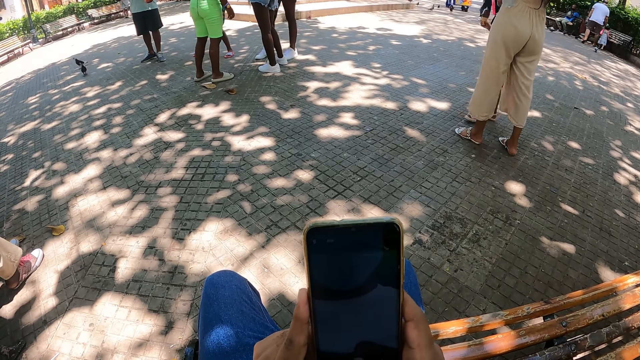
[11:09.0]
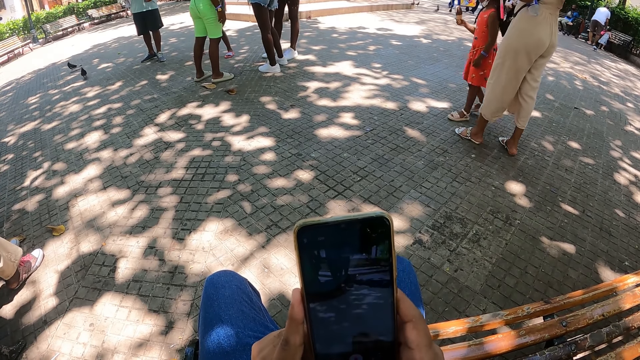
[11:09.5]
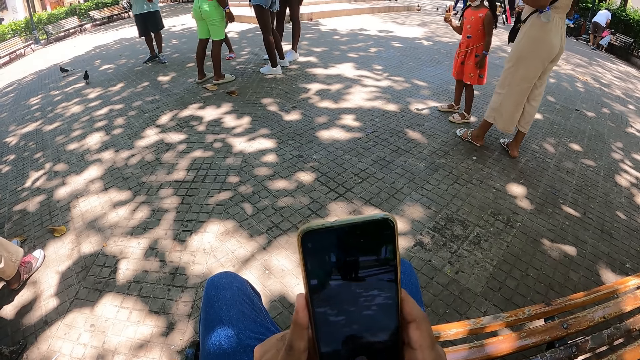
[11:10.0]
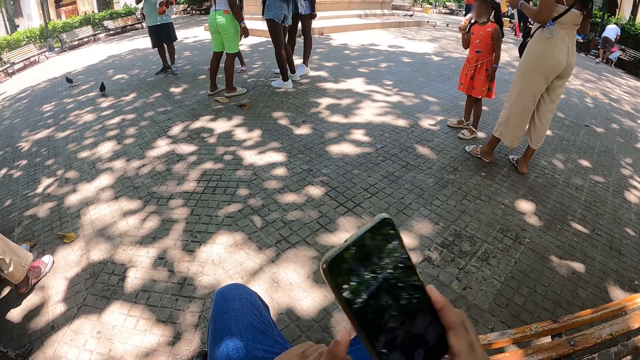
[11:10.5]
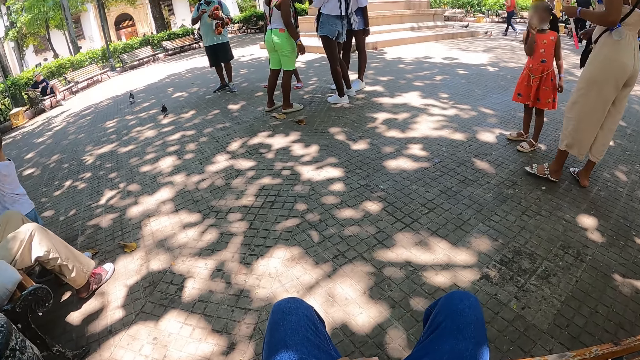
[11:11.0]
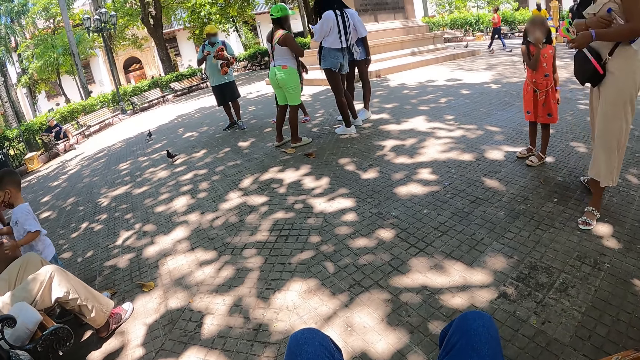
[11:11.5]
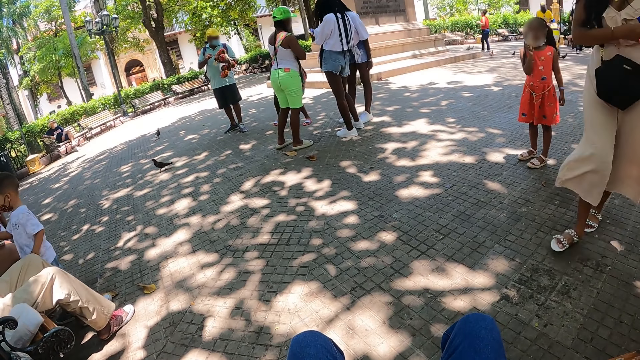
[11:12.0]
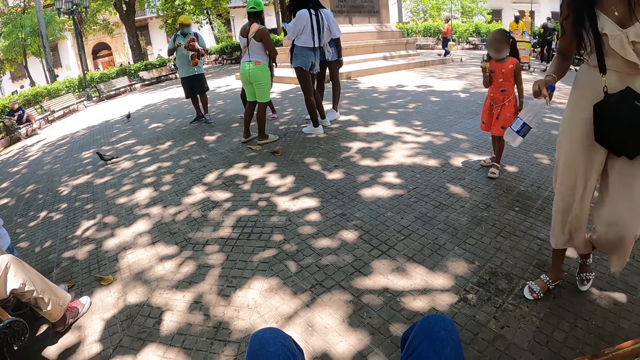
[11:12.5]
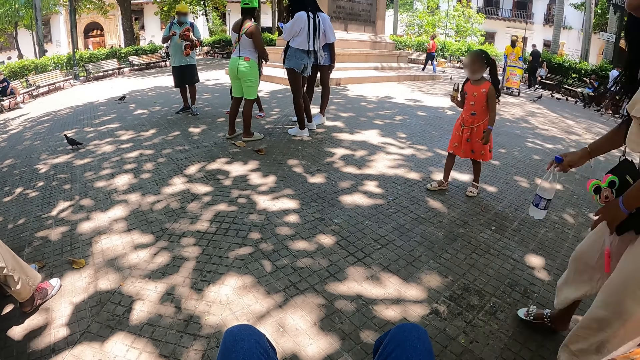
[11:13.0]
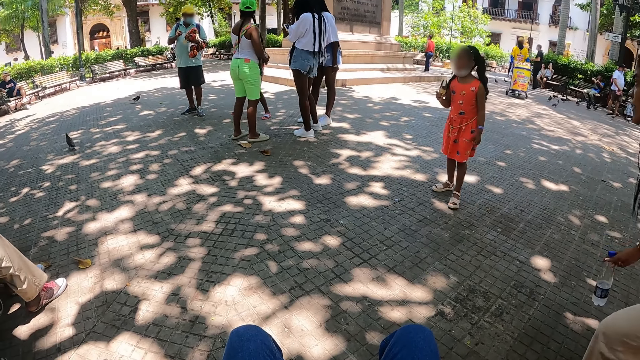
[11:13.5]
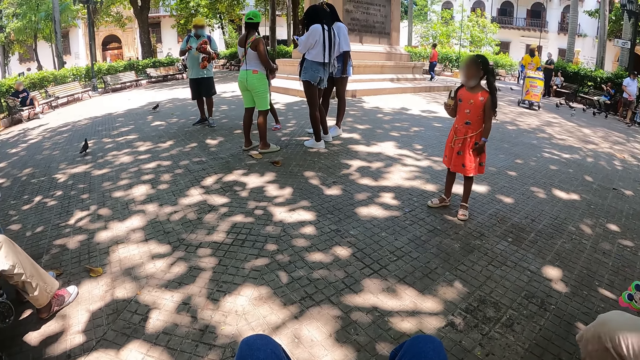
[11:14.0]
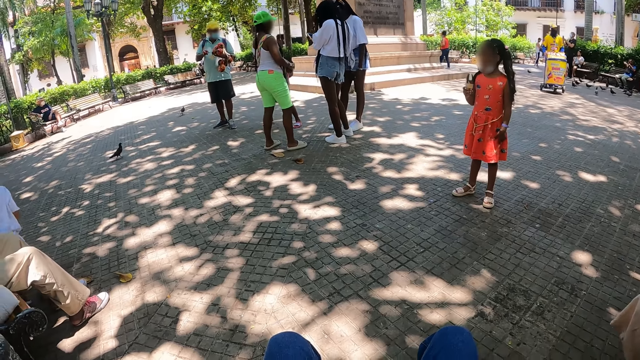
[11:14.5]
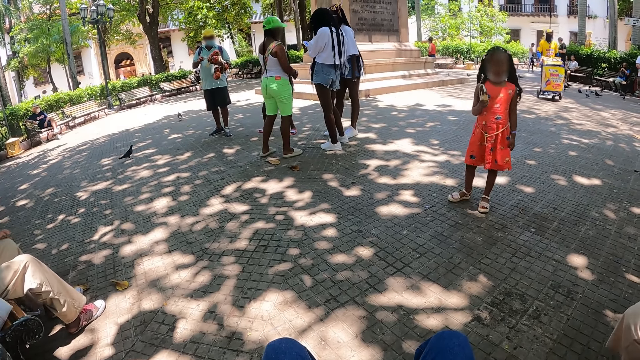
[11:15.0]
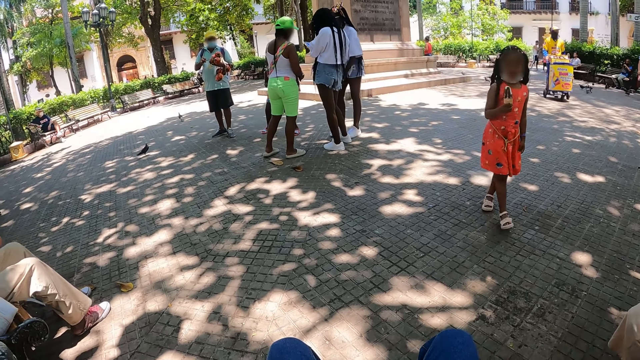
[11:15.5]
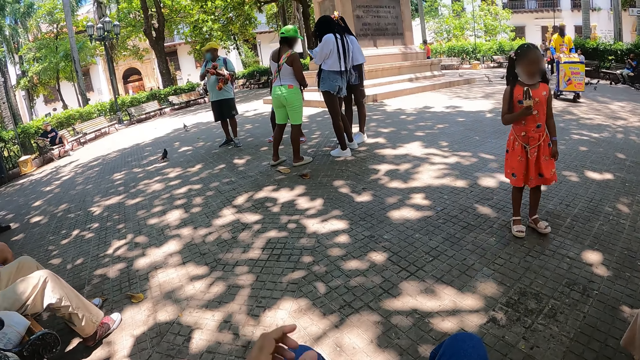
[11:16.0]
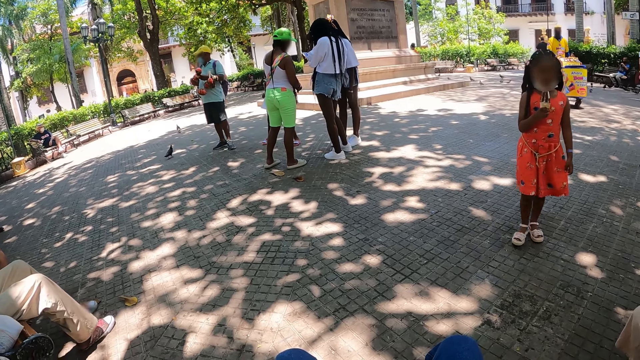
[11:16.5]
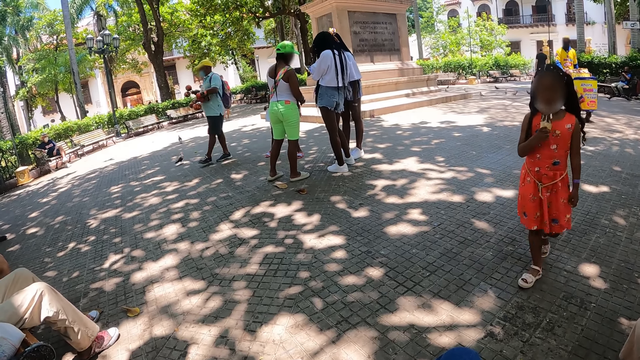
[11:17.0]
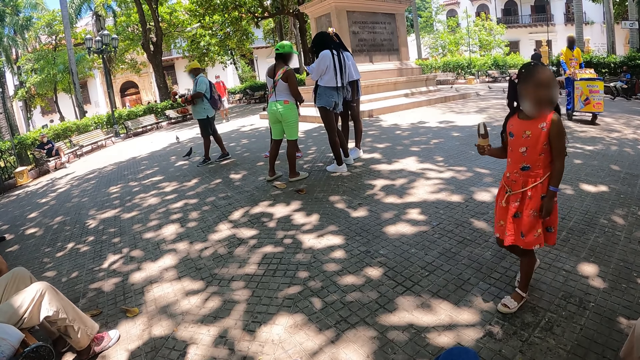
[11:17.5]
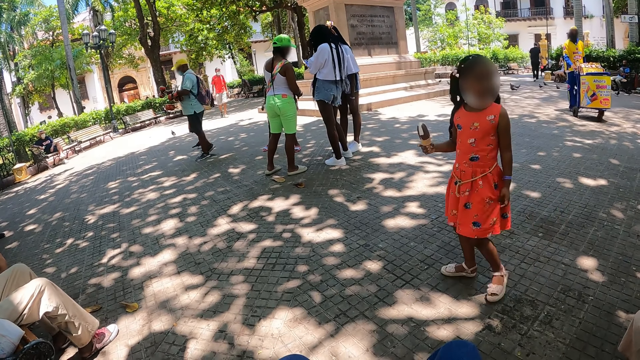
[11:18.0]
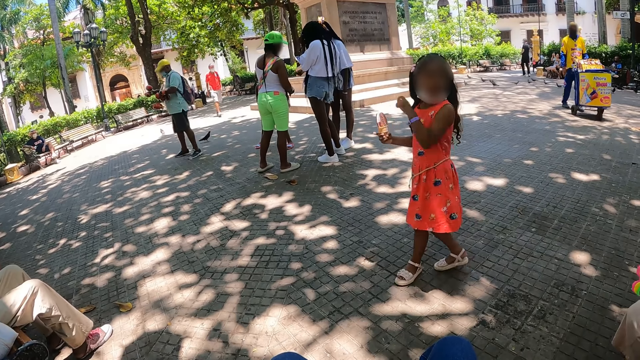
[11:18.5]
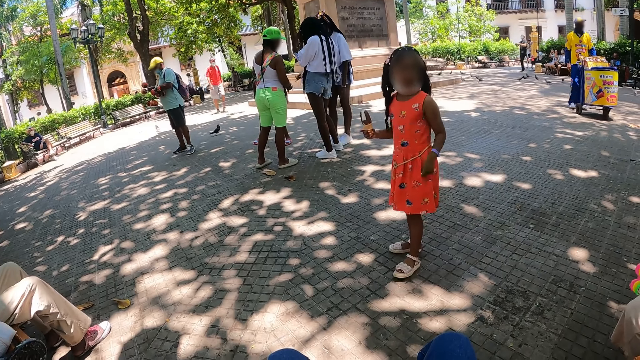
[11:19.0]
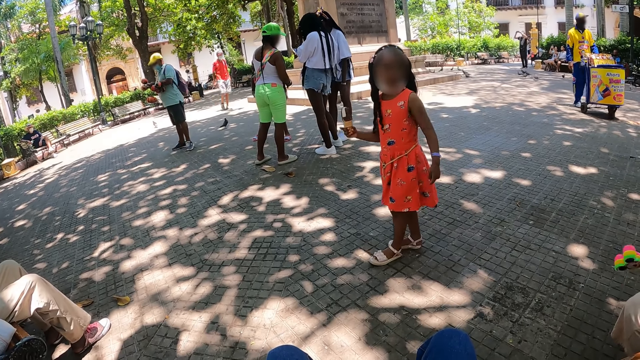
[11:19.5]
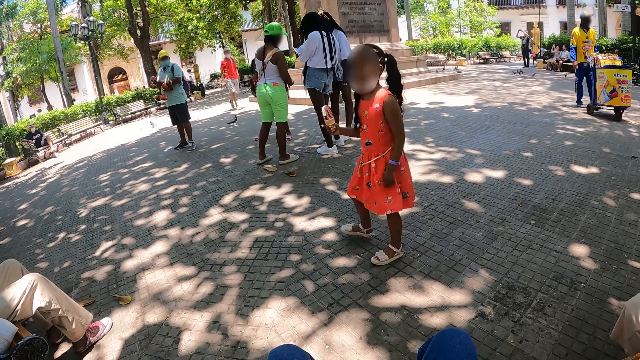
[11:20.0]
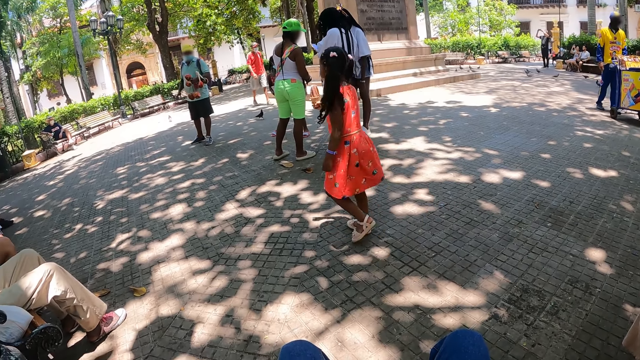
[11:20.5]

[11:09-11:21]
The camera wearer looks around the park.

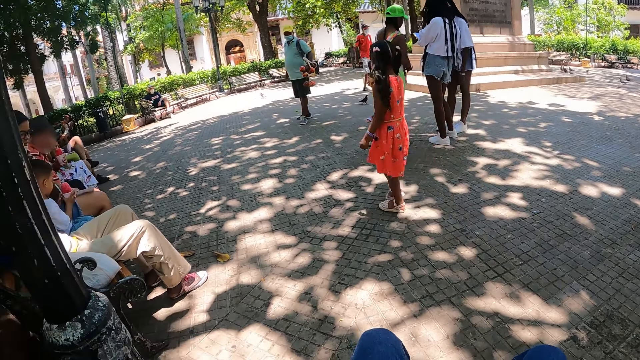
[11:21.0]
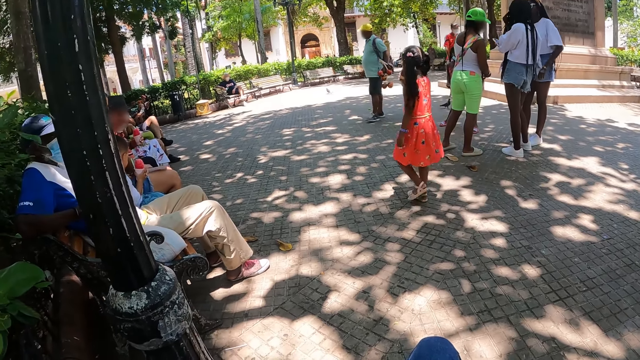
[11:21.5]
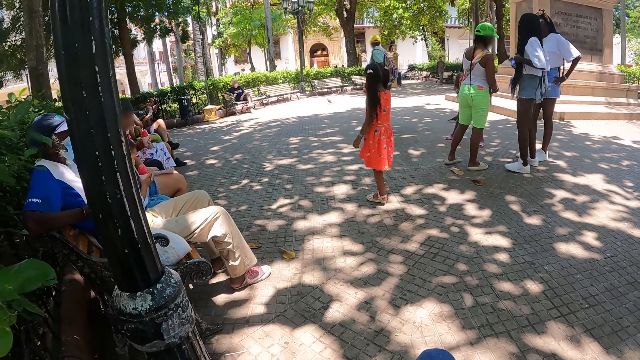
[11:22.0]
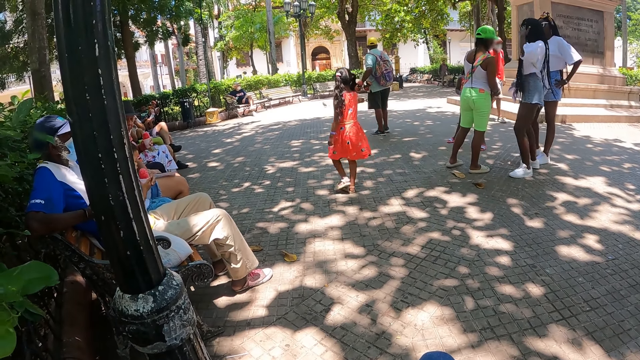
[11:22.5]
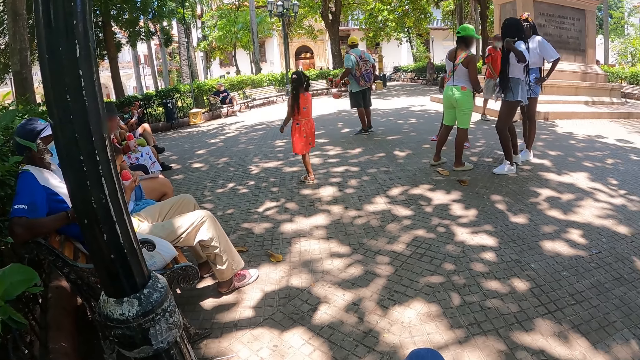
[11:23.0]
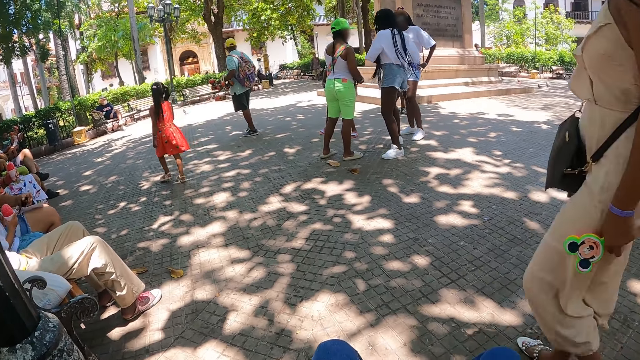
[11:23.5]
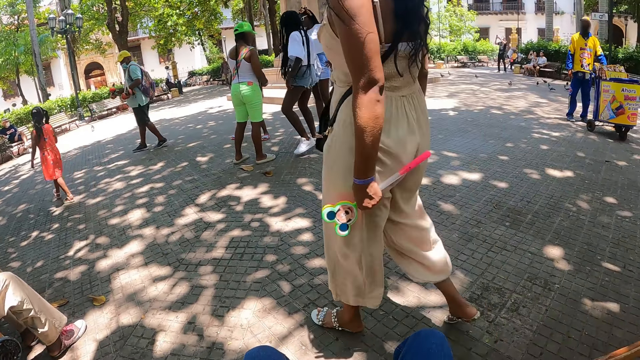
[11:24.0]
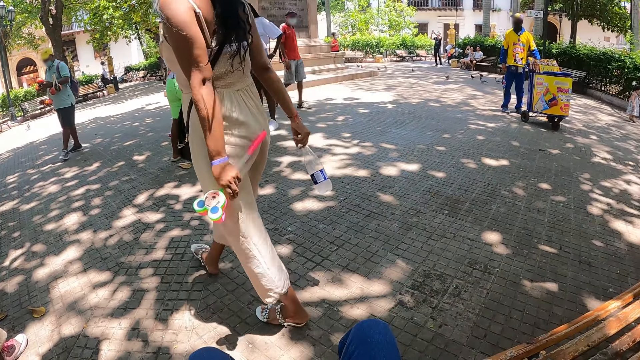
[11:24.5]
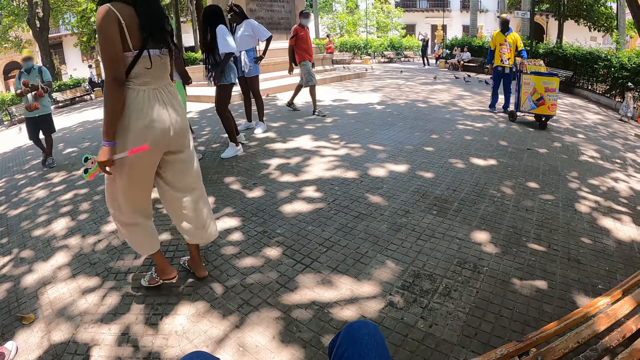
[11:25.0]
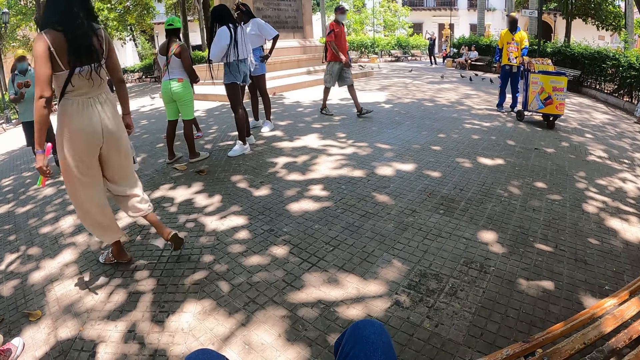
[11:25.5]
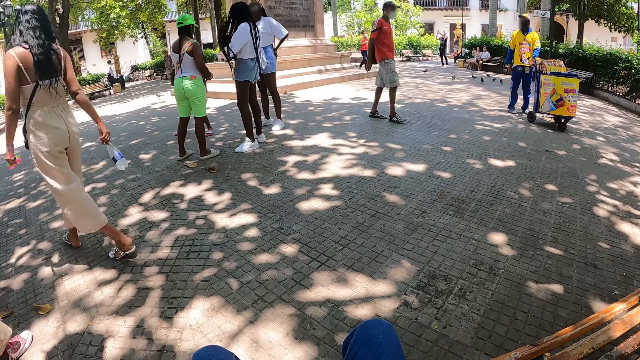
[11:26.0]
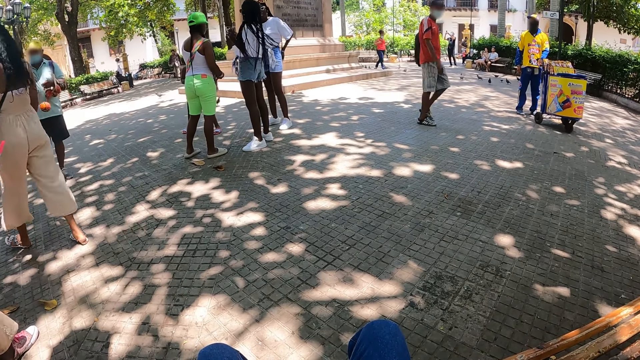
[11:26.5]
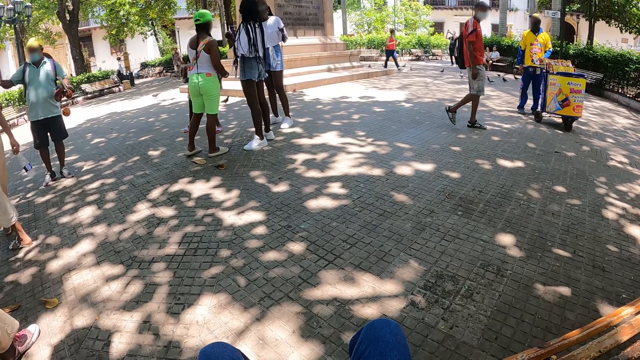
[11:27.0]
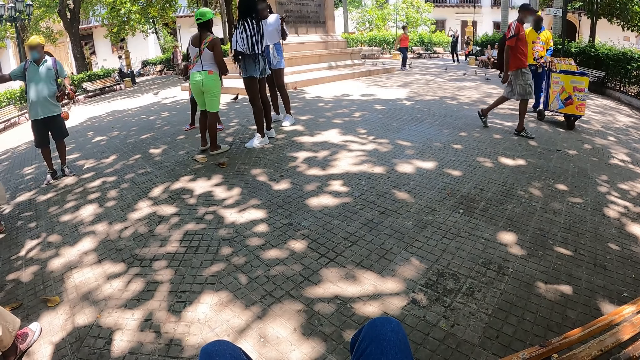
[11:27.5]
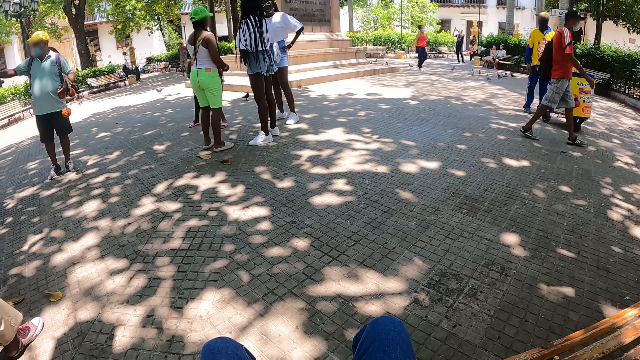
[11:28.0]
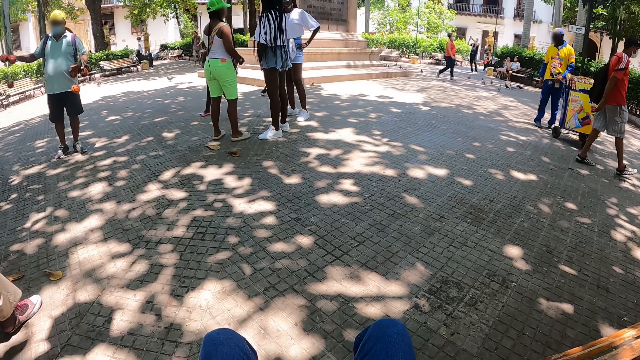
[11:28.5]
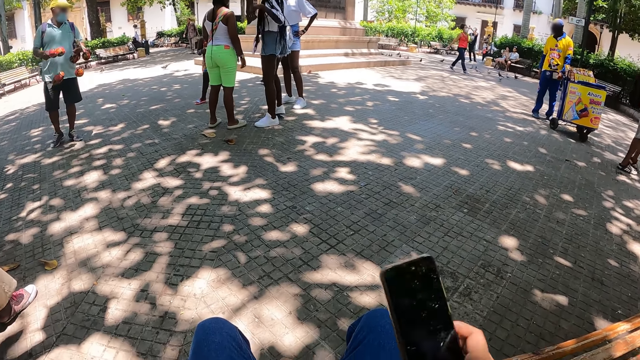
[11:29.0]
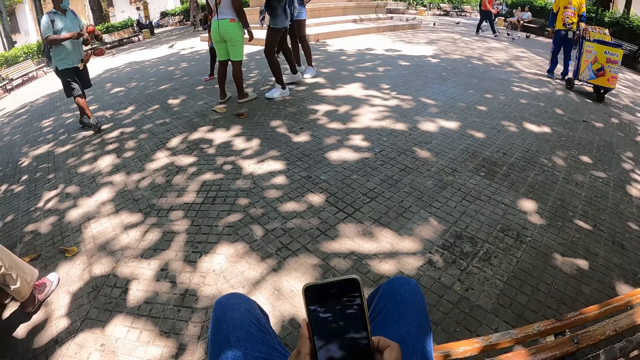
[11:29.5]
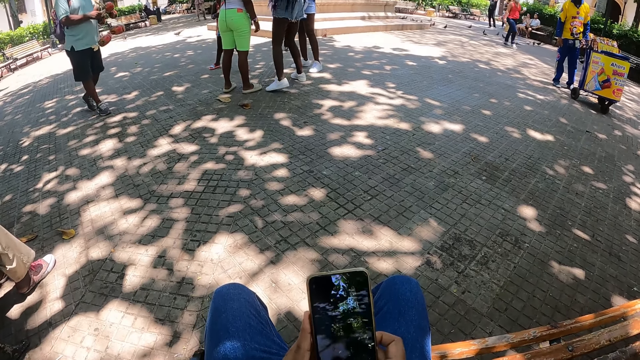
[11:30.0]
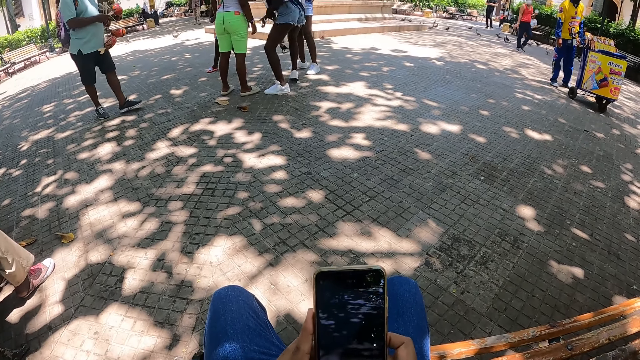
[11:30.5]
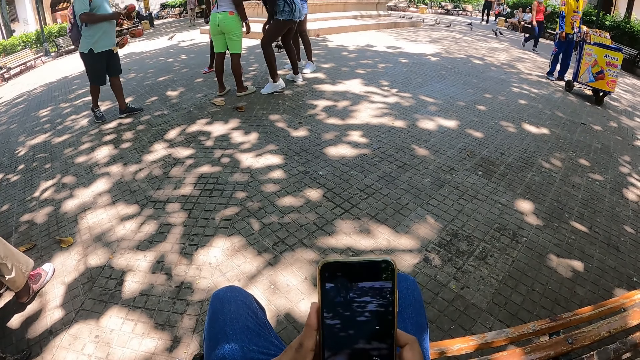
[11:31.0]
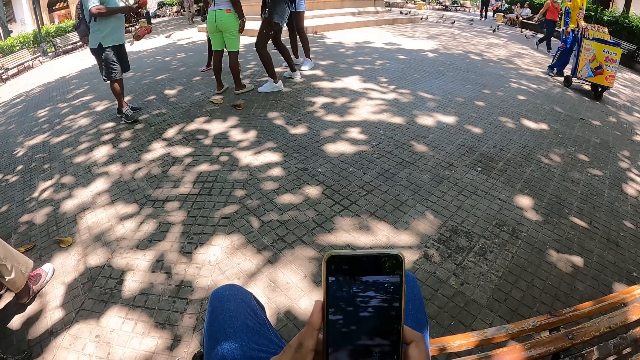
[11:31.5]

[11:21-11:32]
The camera wearer operates the phone.
